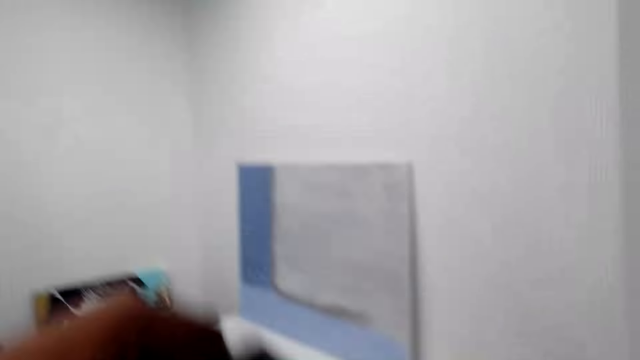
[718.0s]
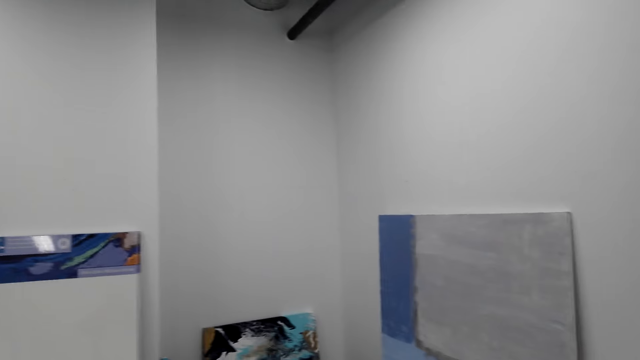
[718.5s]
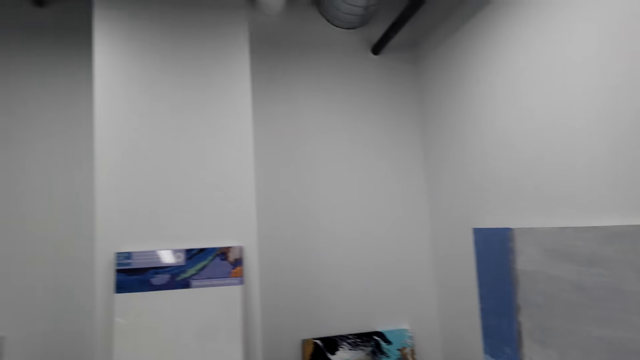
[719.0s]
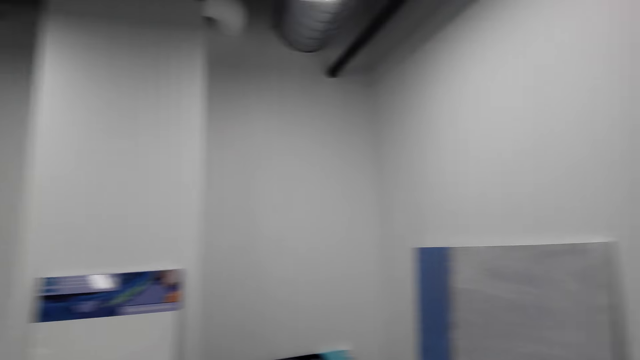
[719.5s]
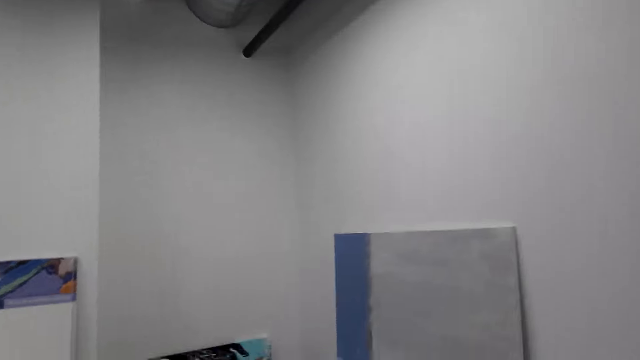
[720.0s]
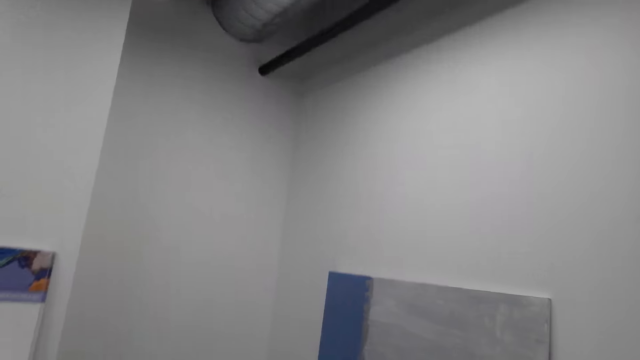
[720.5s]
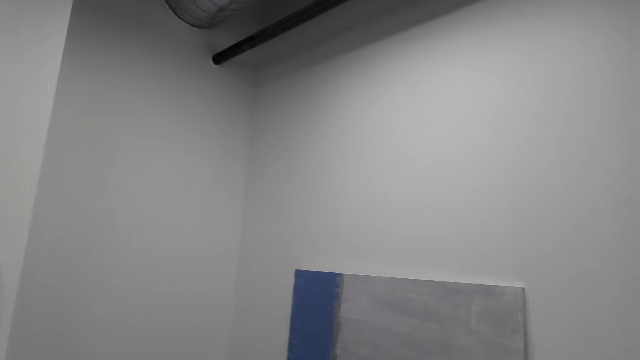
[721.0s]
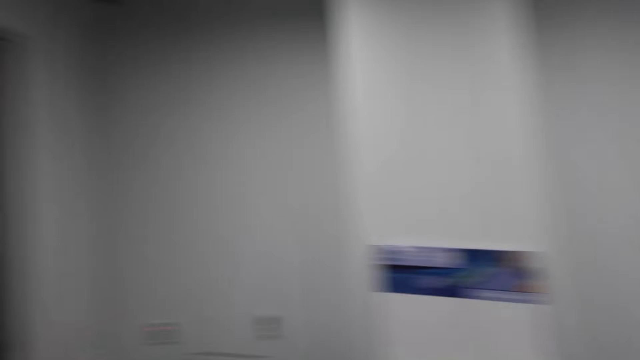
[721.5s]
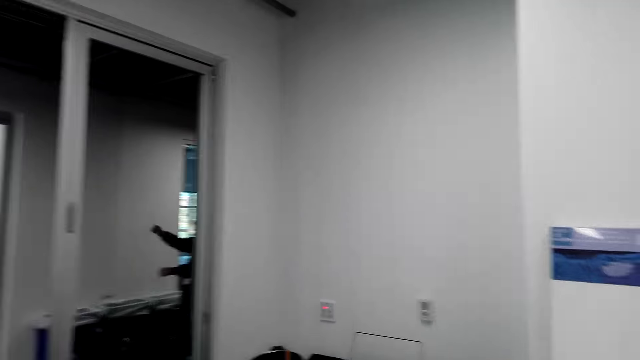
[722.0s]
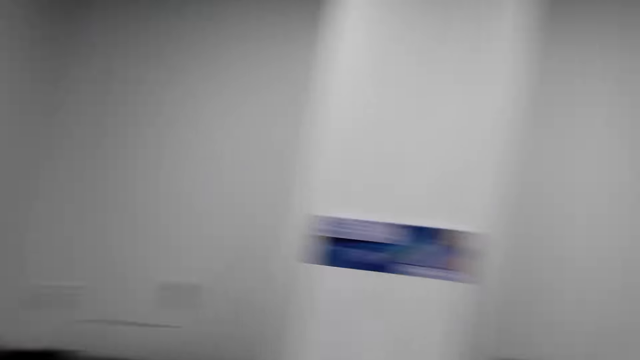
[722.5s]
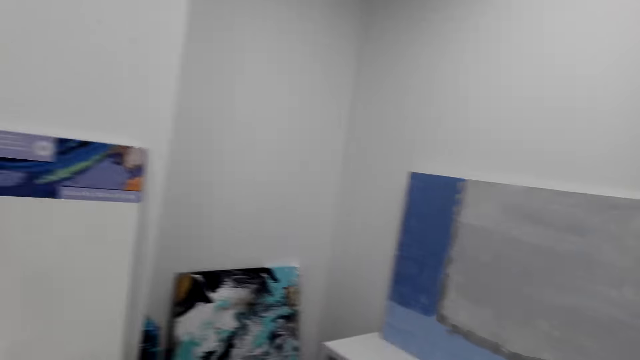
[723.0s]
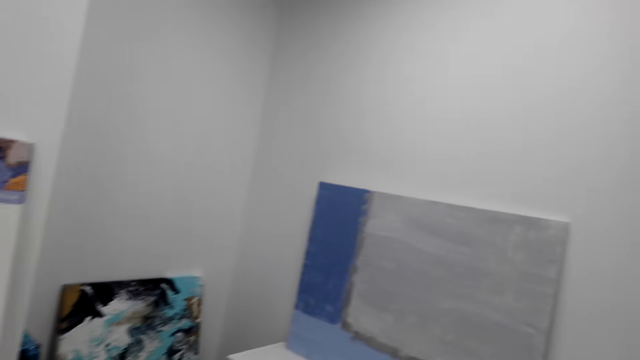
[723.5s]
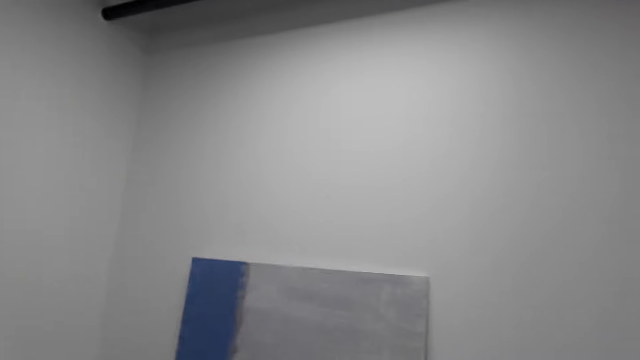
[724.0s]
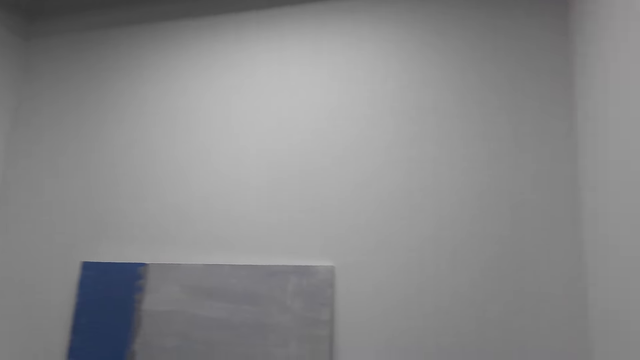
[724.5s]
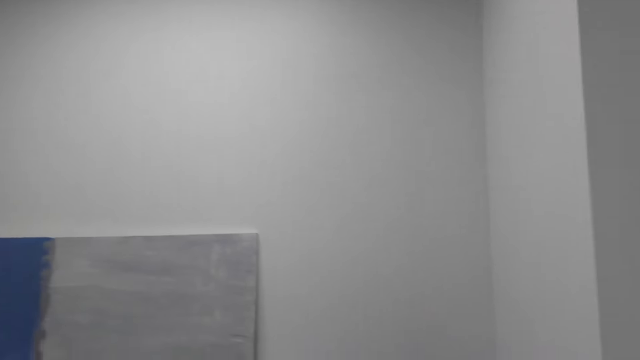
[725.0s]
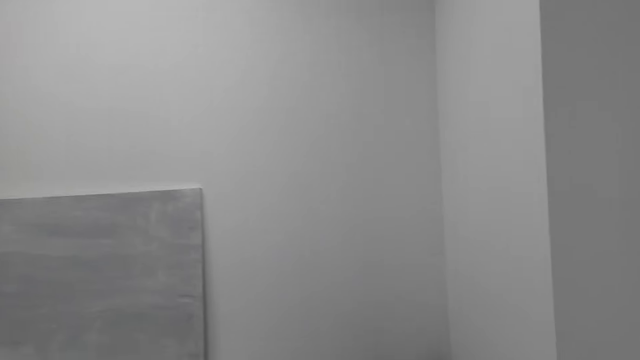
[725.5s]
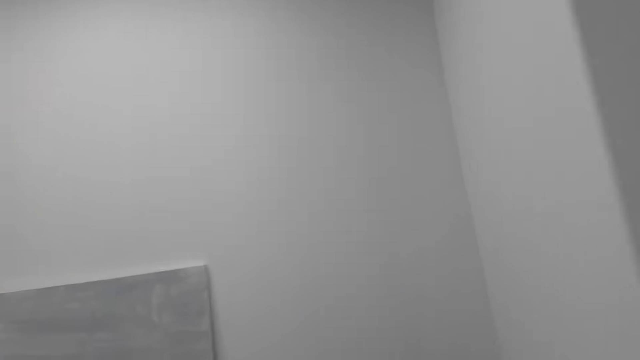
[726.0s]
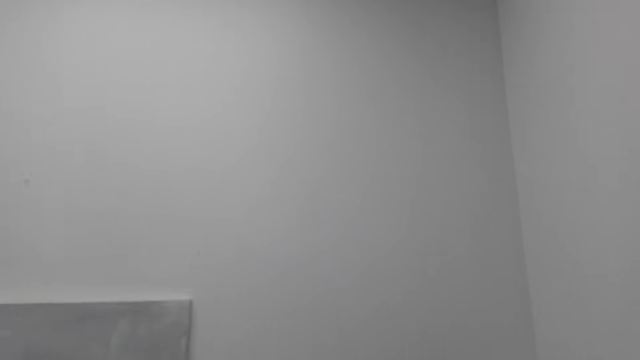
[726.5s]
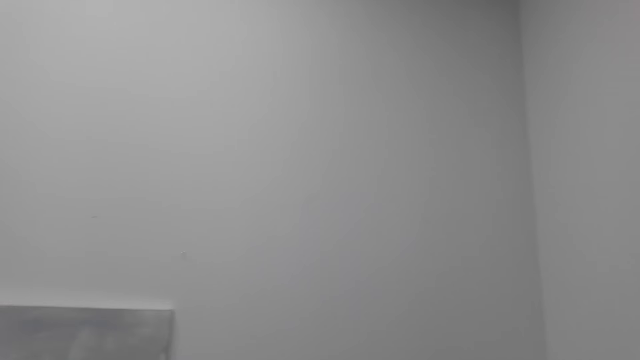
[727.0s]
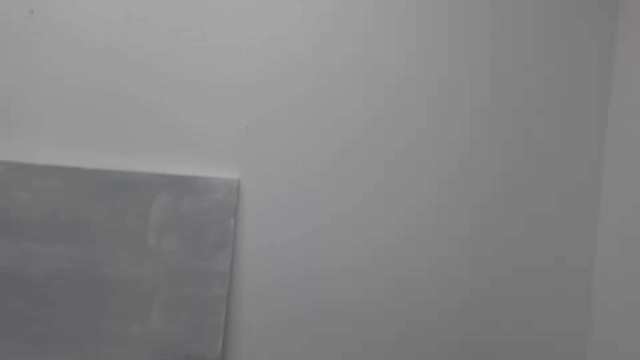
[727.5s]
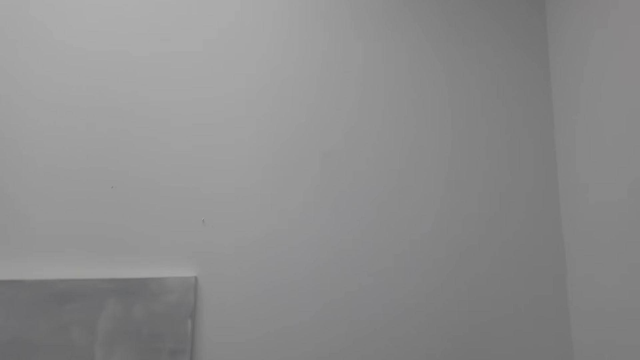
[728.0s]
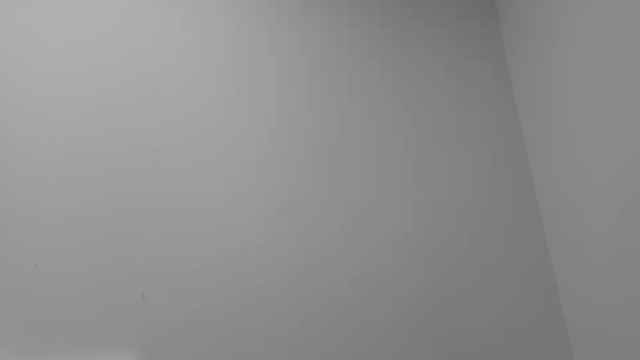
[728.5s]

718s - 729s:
The camera wearer walks around the house. They look around the house.

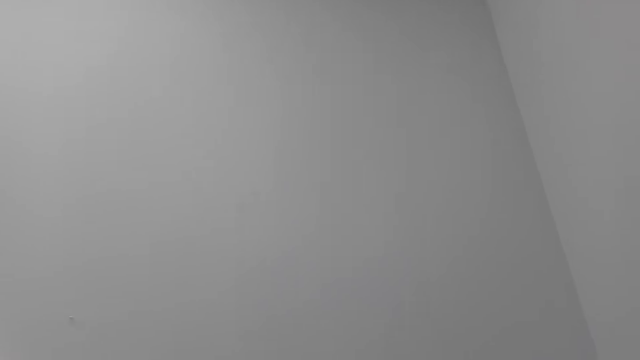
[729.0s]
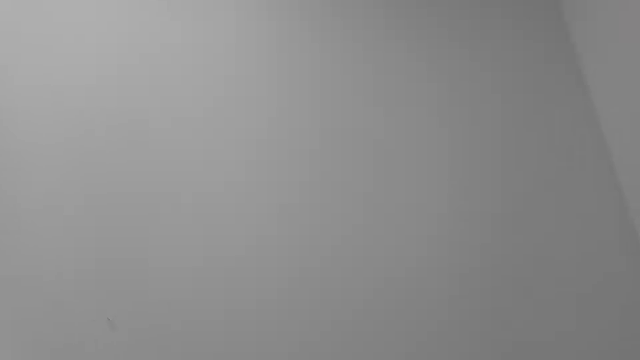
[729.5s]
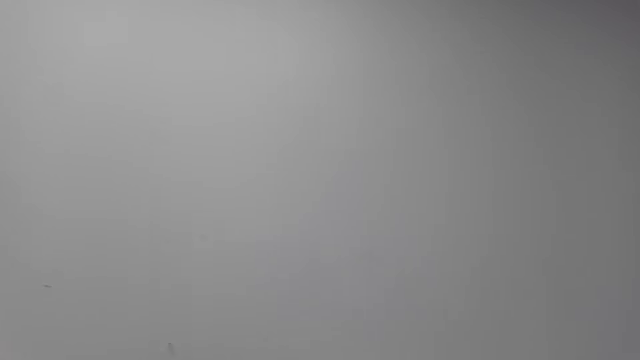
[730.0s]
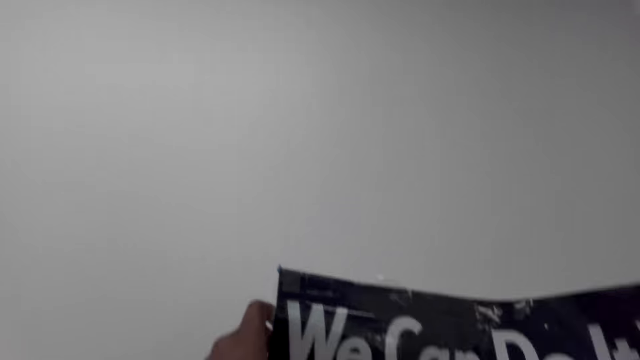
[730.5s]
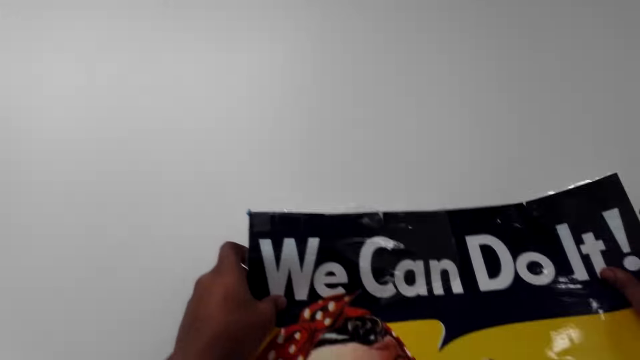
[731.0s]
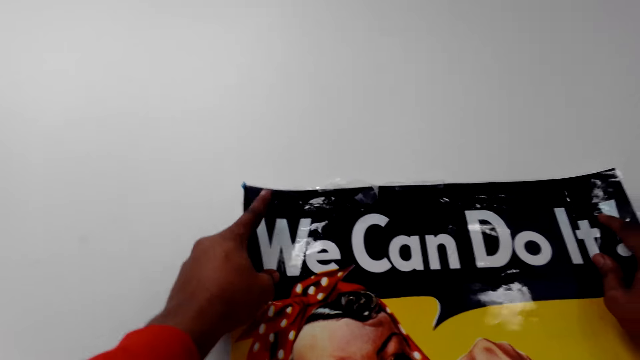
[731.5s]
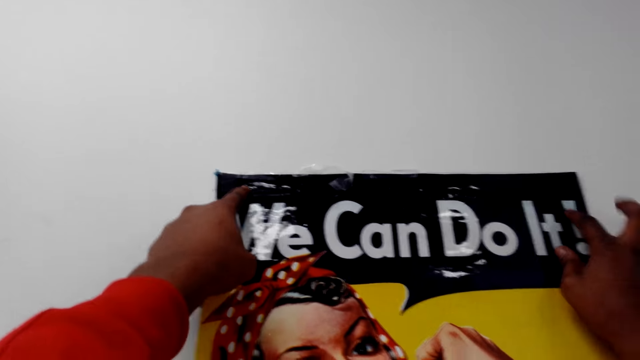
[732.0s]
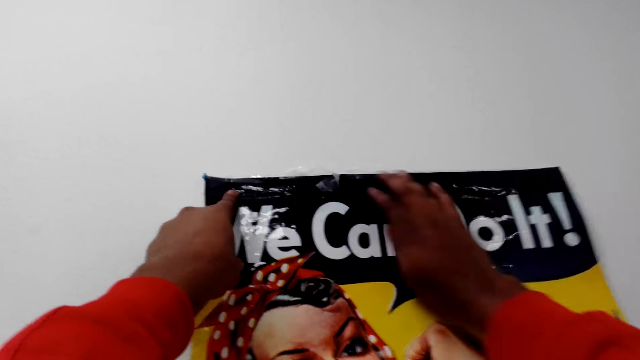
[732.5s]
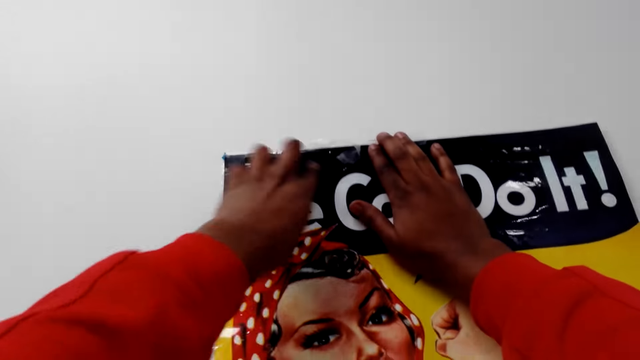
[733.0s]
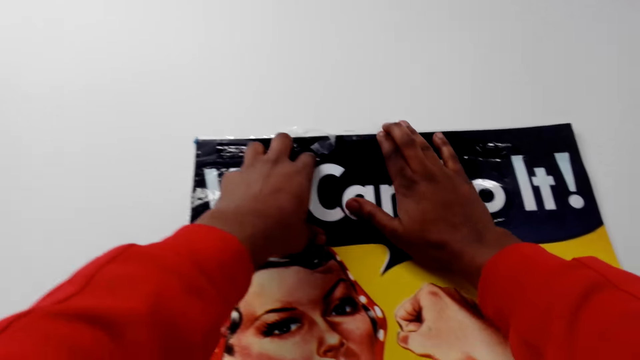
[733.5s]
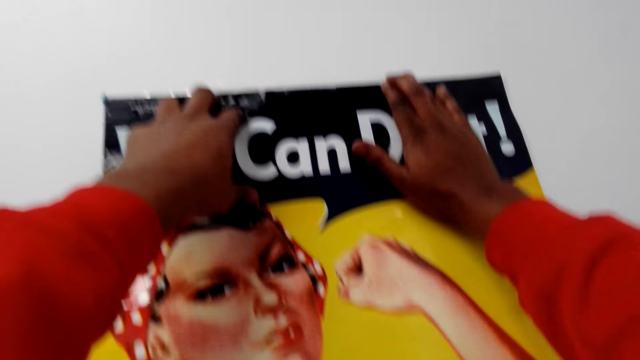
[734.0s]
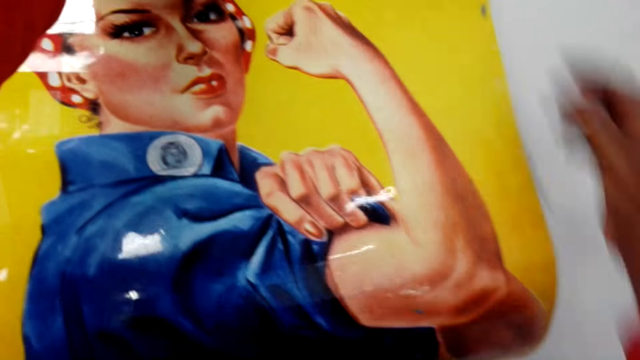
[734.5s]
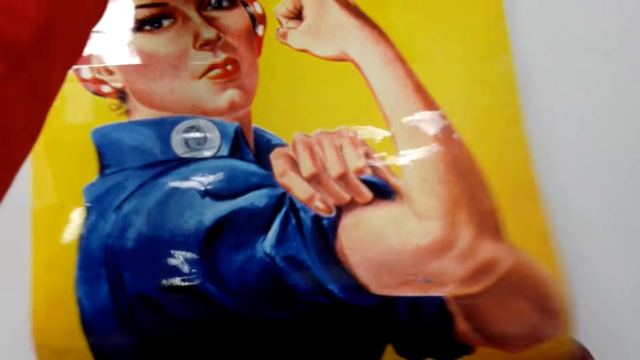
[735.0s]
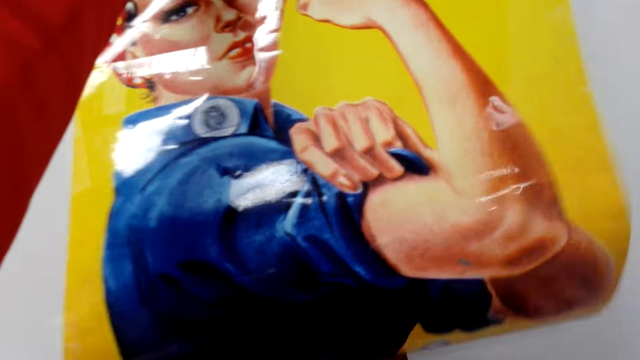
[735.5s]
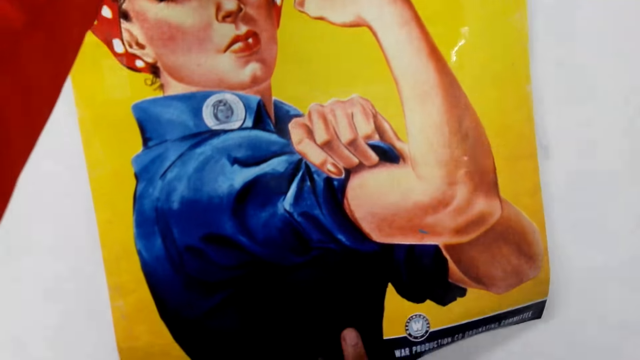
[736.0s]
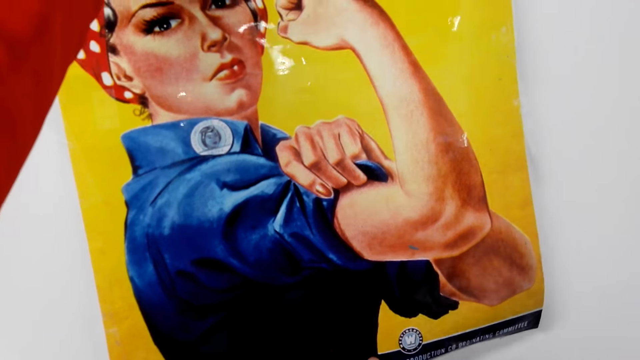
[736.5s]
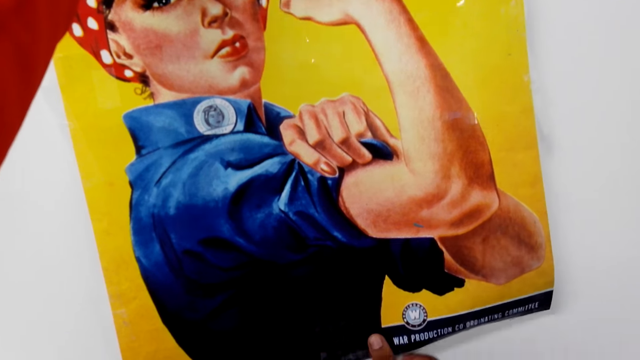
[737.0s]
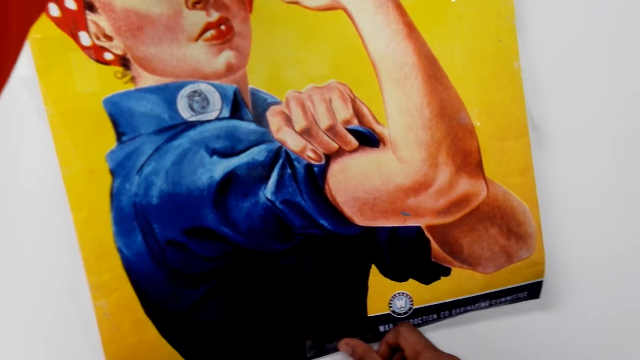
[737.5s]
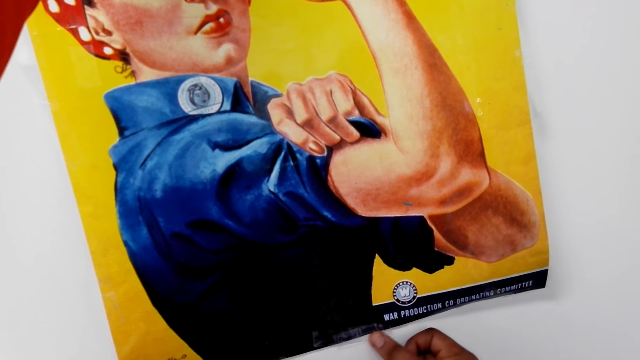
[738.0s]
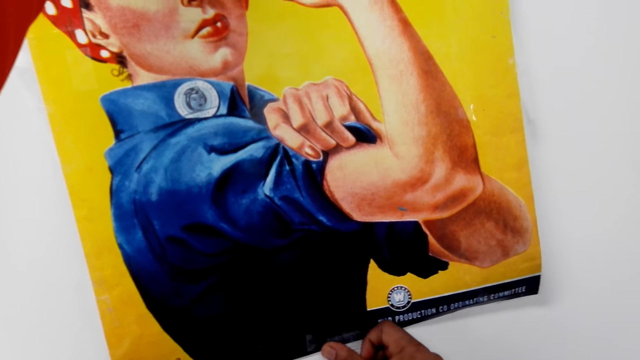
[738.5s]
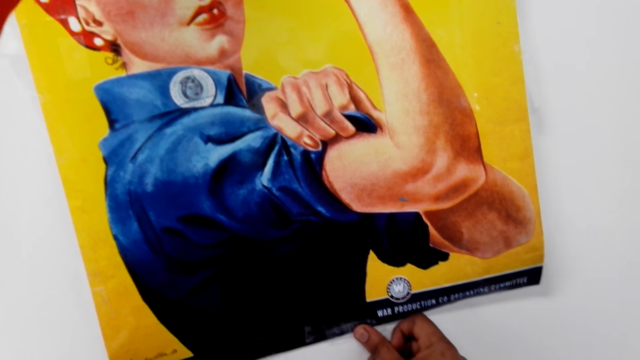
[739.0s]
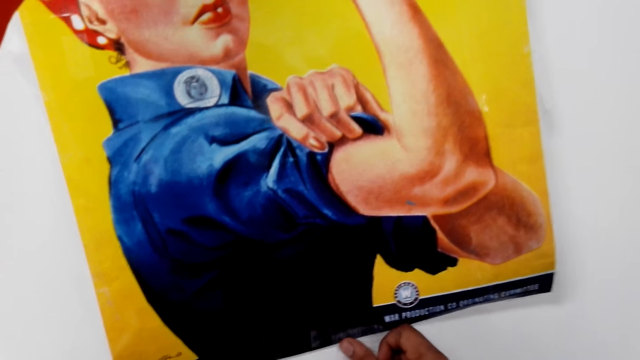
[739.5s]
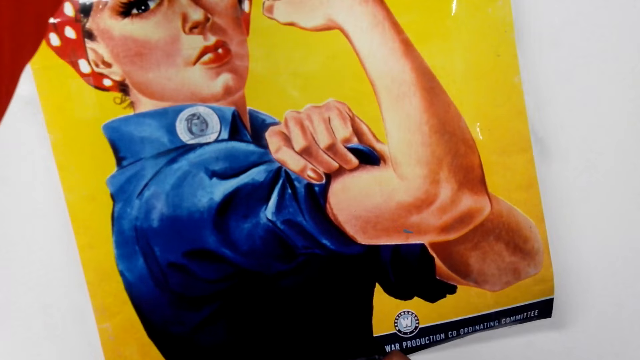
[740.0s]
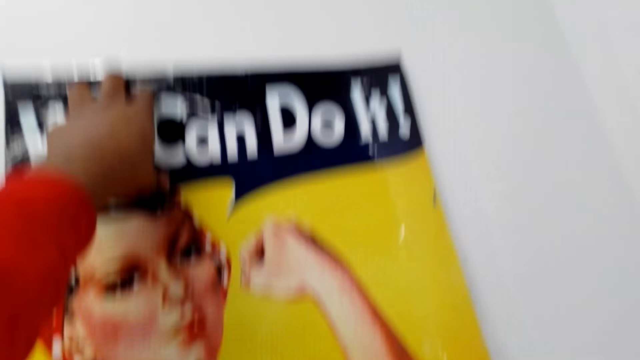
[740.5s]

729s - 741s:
The camera wearer sticks the picture on the wall.
